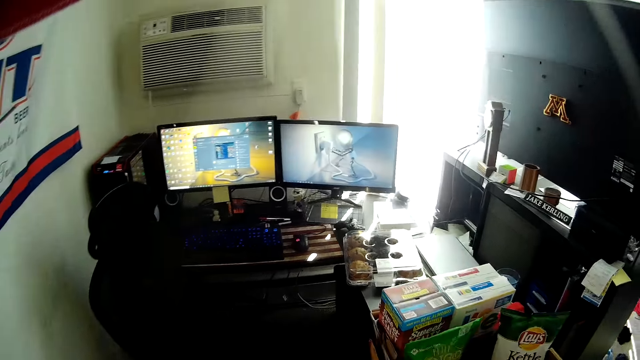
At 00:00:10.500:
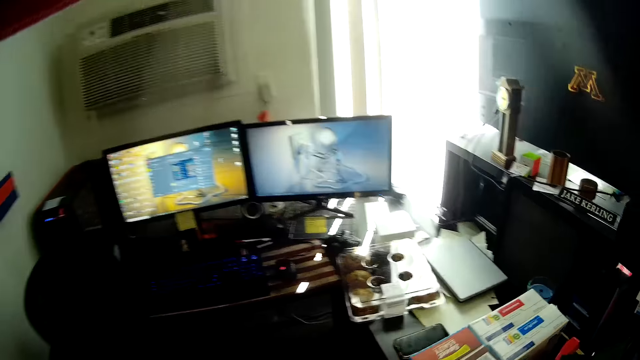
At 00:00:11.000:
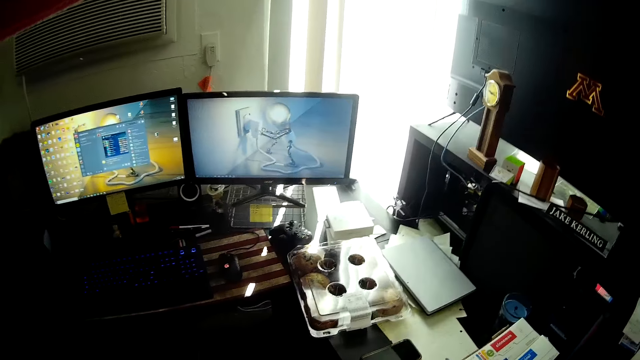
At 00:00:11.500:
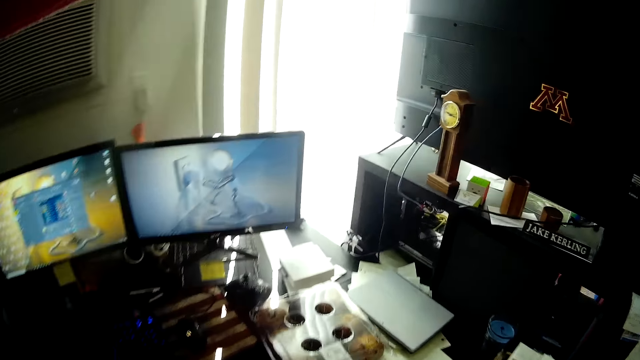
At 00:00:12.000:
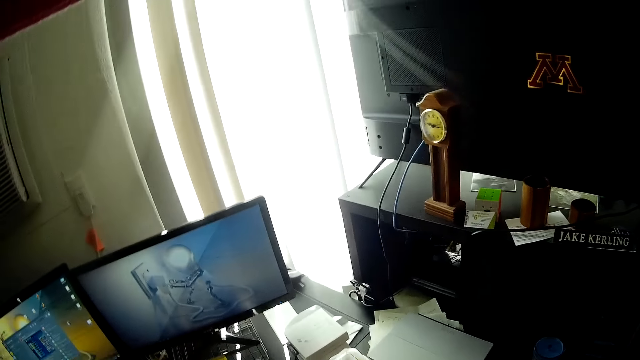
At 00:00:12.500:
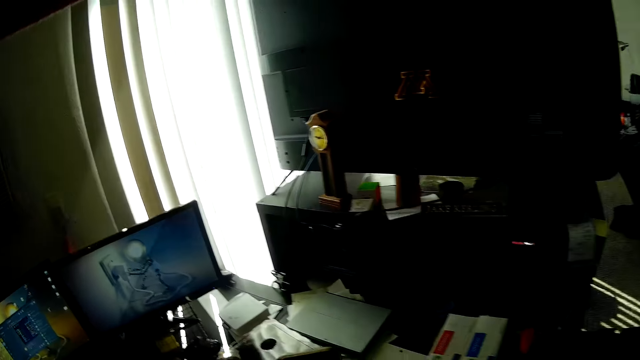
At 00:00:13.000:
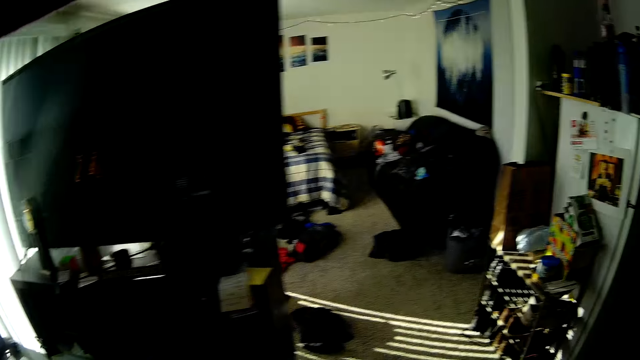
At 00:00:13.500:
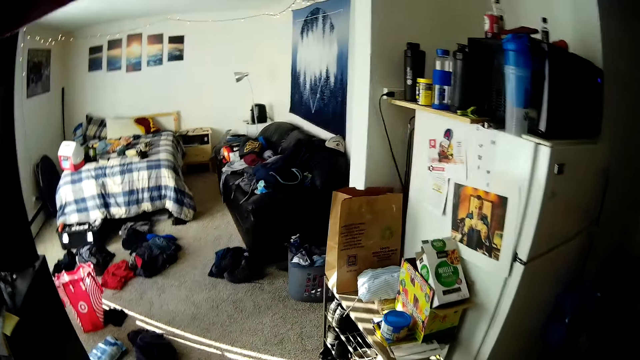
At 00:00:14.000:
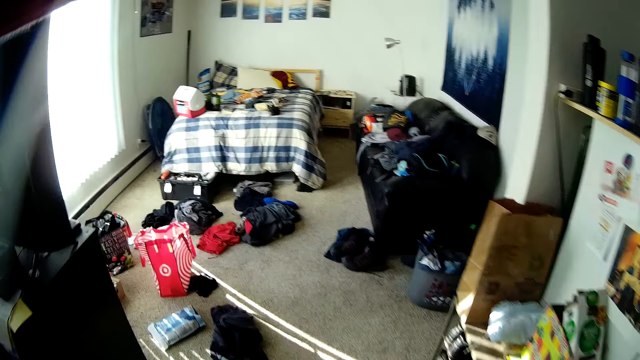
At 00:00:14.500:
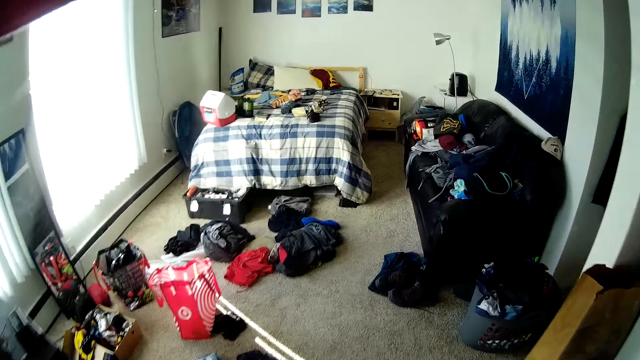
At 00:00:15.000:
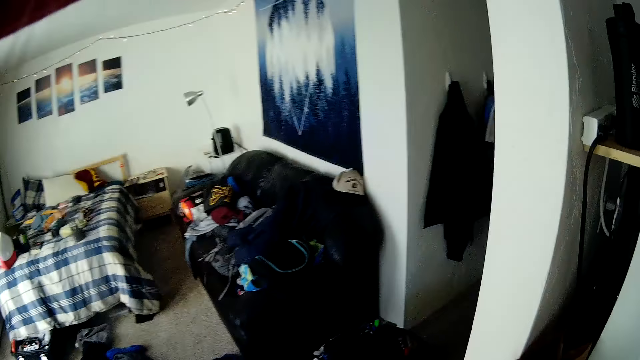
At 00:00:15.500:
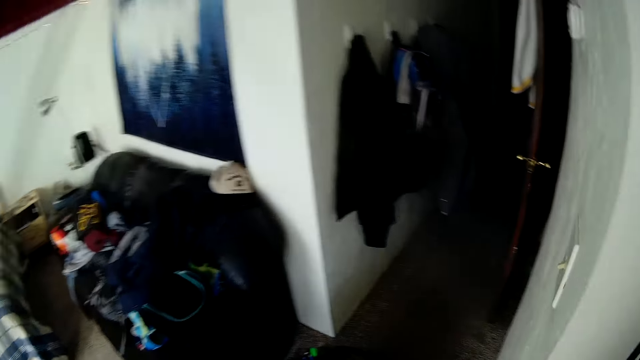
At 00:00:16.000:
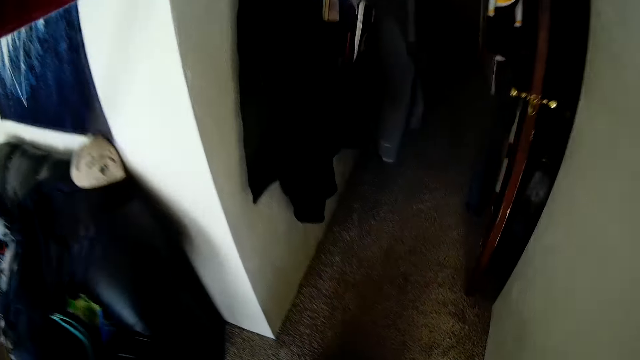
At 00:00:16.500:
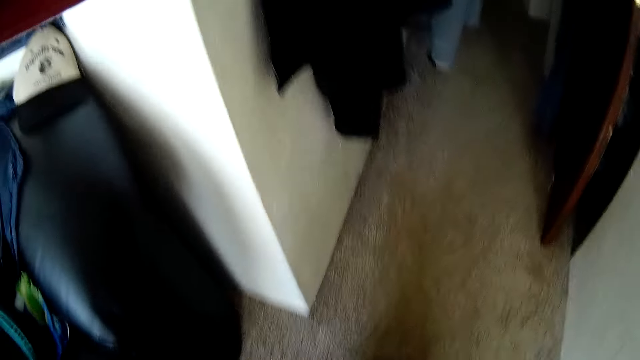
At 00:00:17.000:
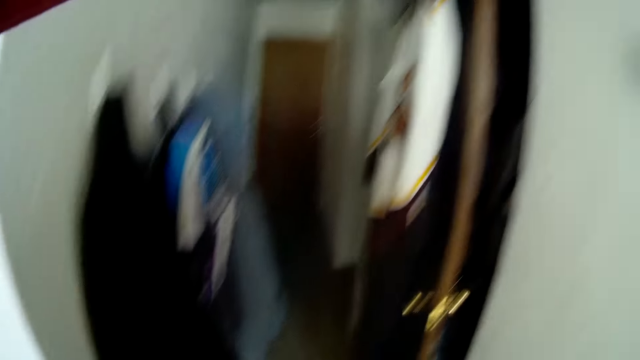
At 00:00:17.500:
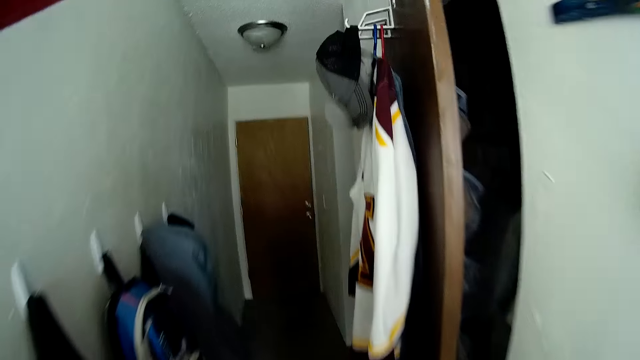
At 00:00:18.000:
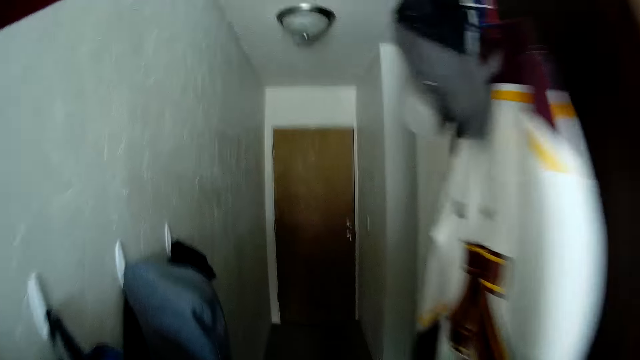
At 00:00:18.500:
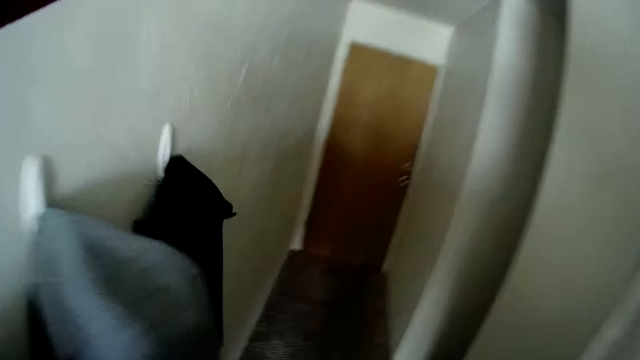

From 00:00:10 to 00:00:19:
The camera wearer picks a mobile phone from a table with his right hand. He looks around the house and walks around the house. He moves some clothes on the floor into a basket with his hands.

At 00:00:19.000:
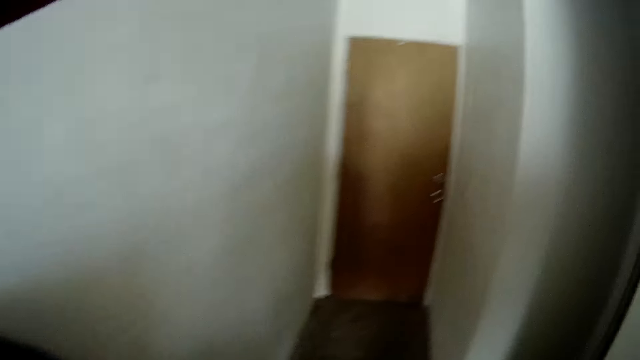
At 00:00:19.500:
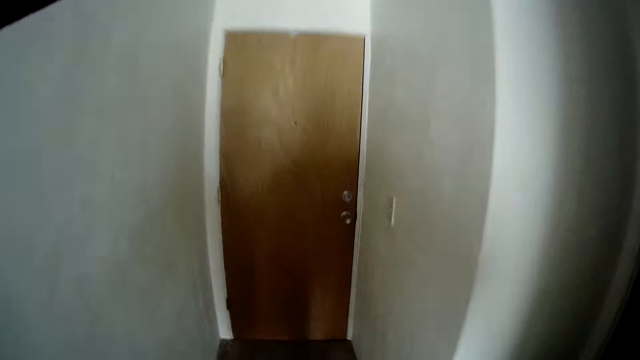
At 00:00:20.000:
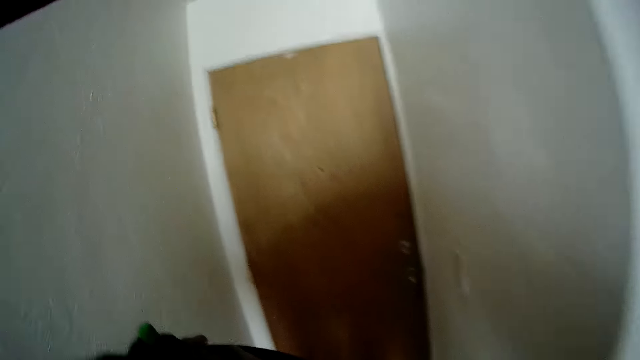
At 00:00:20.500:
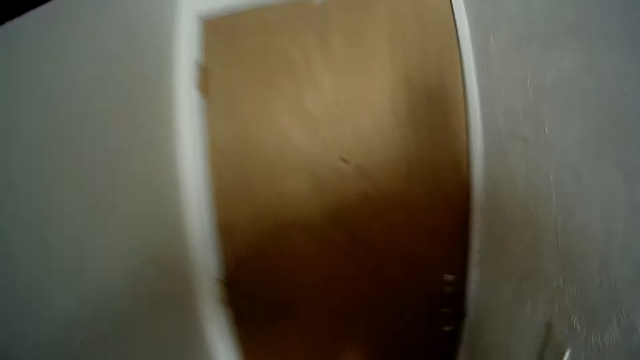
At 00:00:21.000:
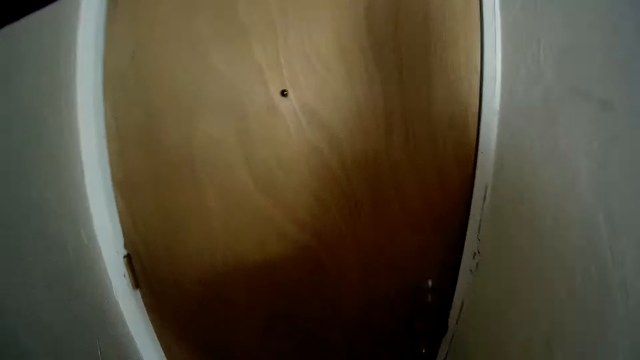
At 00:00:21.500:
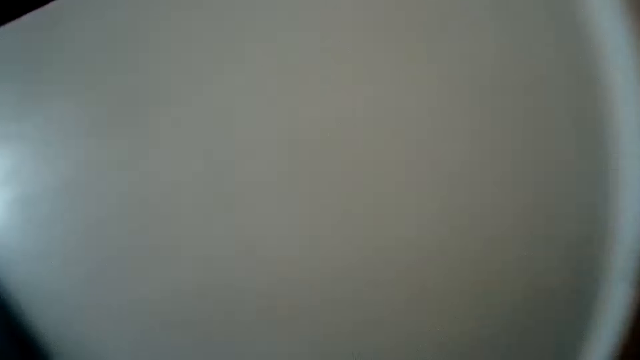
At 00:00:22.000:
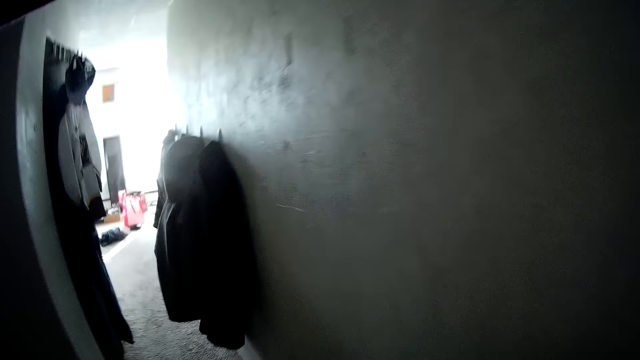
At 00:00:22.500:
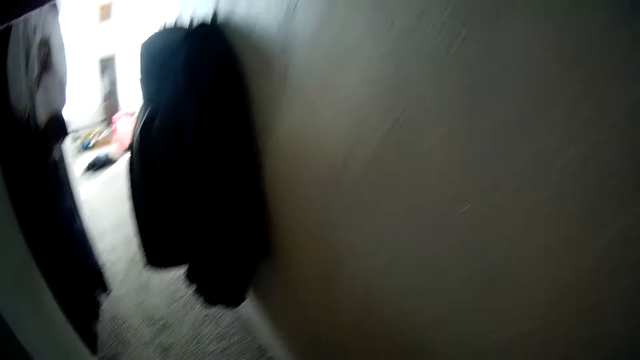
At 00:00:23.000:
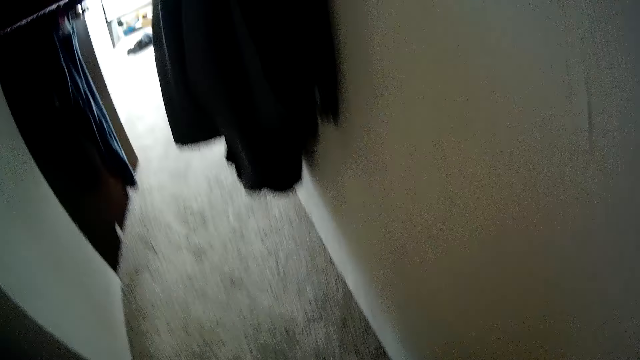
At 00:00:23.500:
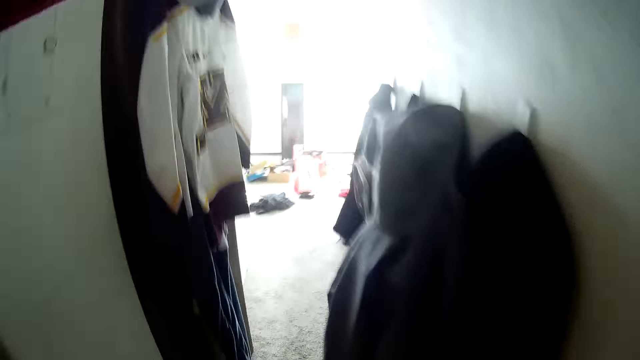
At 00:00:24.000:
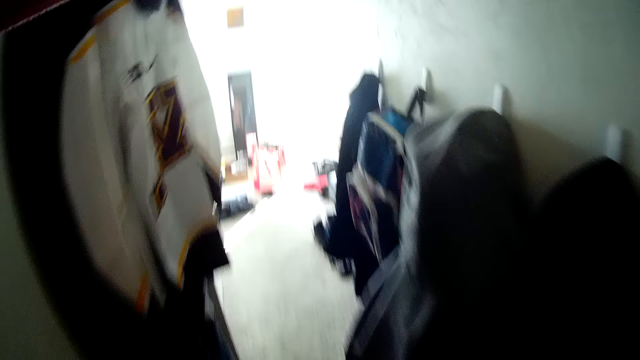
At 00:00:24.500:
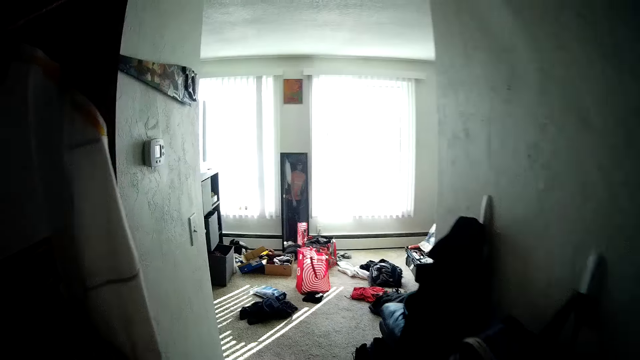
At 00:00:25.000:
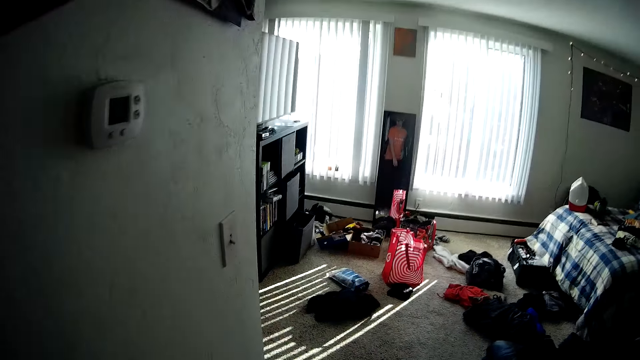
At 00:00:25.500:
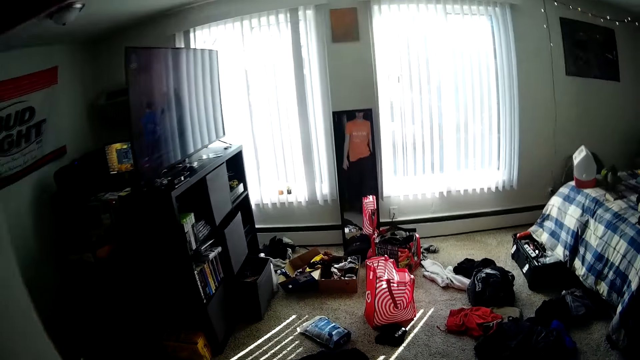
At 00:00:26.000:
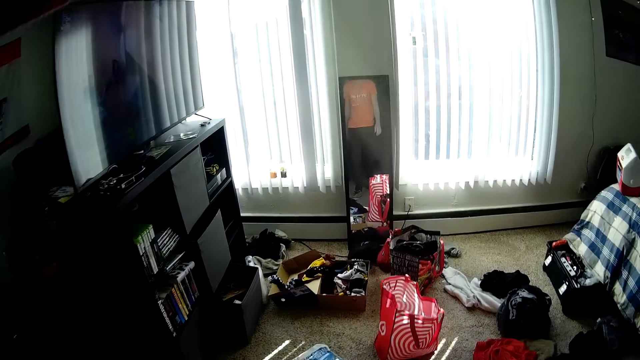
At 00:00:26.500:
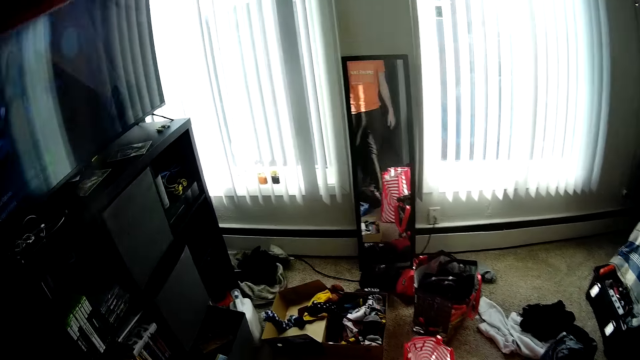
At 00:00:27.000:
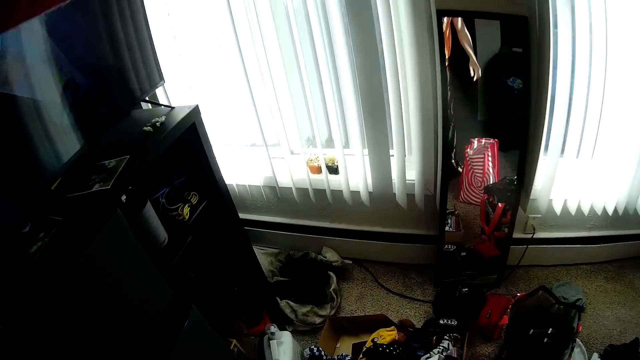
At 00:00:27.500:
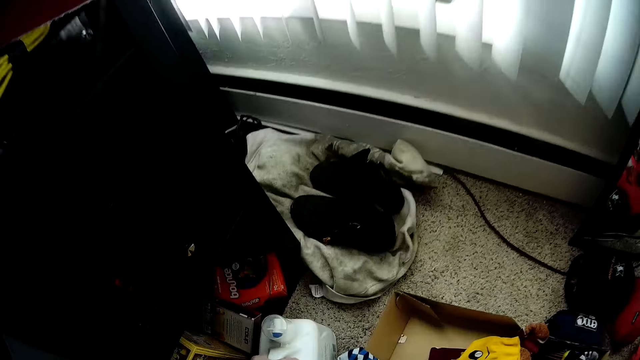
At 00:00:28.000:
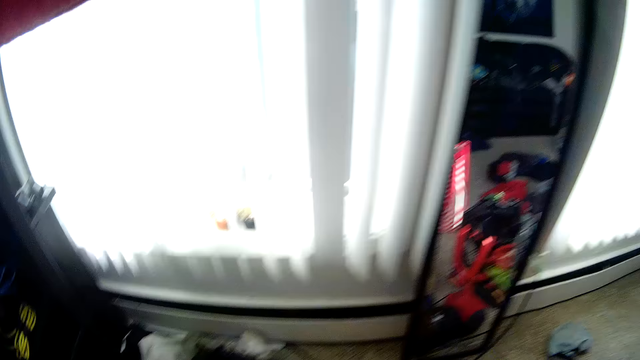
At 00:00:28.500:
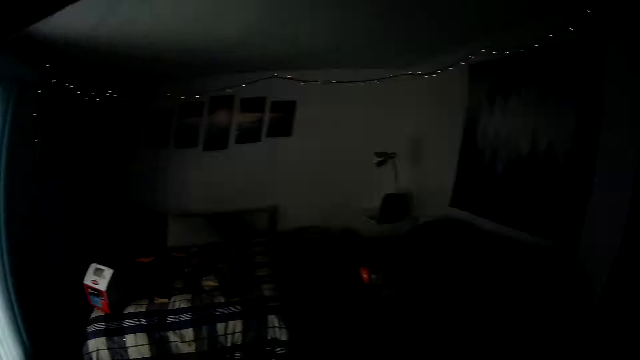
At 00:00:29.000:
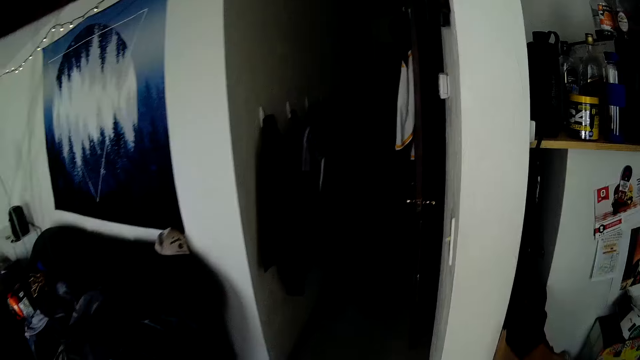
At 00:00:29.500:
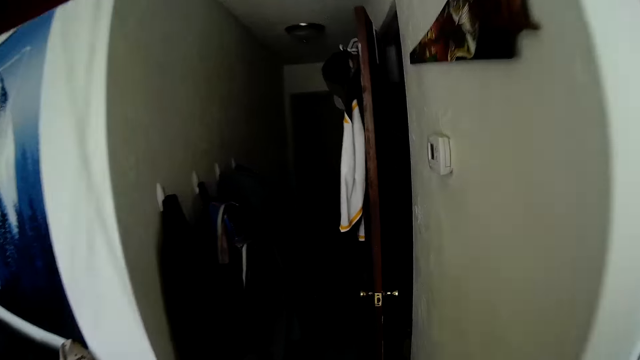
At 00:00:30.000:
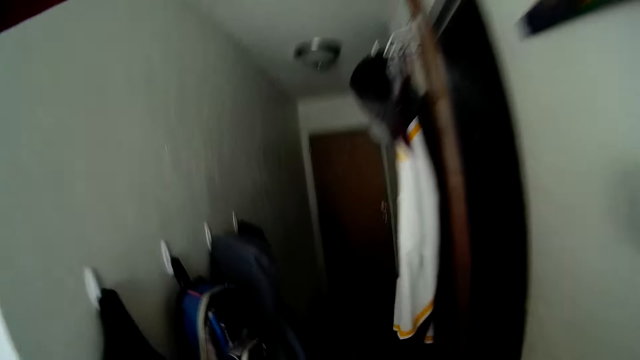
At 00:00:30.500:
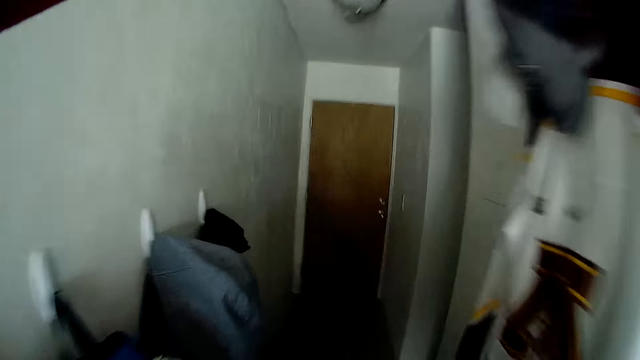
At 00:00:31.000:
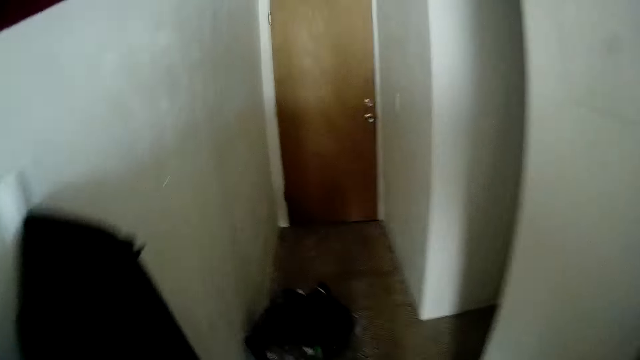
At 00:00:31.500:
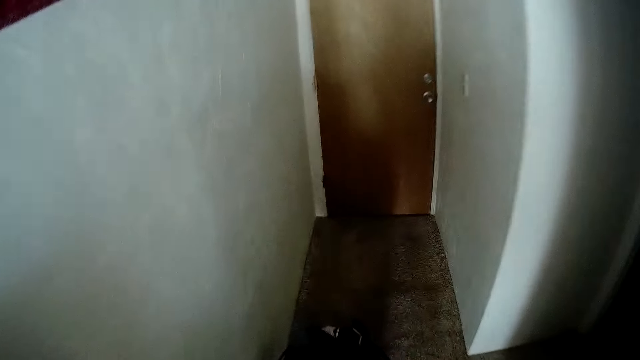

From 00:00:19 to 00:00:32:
The camera wearer puts the plastic bin of clothes on the floor. He looks around the house and walks around the house. He picks a cloth from the floor with his hands. He picks a container of liquid laundry detergent with his left hand. He looks around the house and walks around the house.
